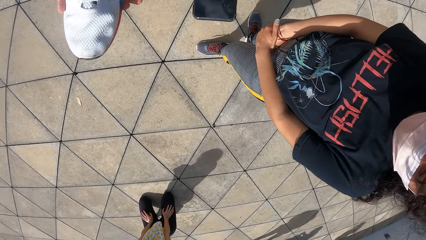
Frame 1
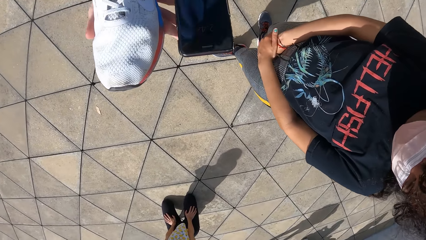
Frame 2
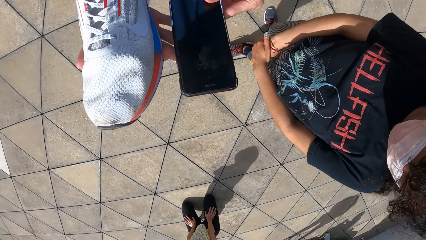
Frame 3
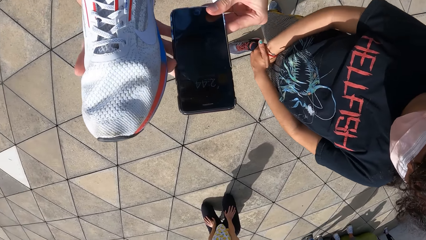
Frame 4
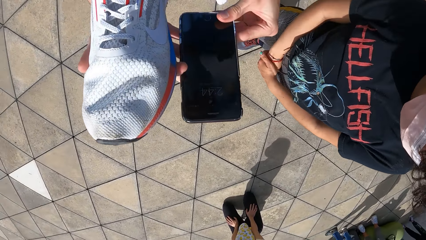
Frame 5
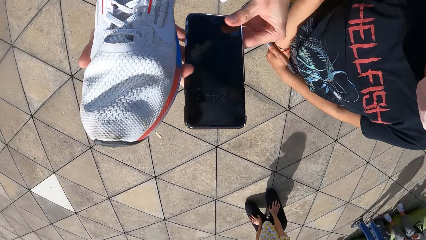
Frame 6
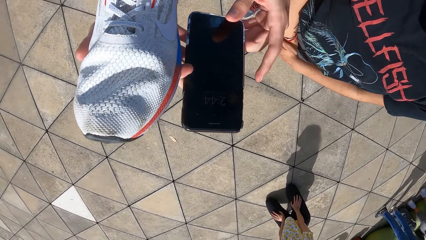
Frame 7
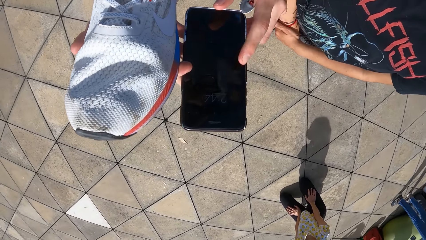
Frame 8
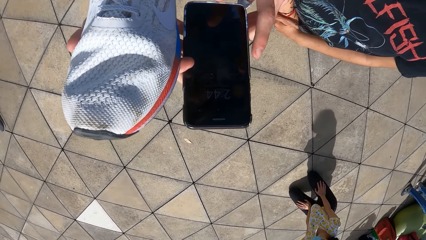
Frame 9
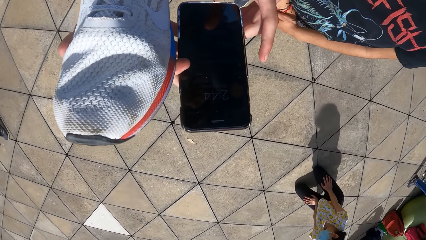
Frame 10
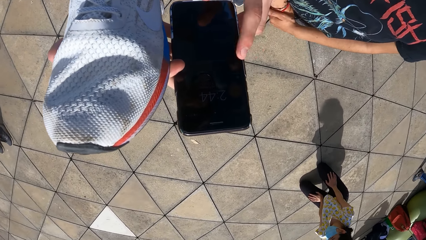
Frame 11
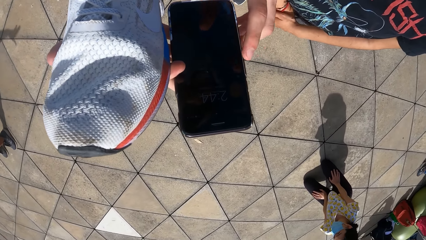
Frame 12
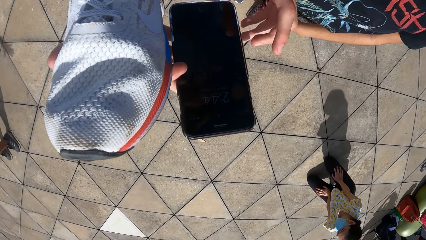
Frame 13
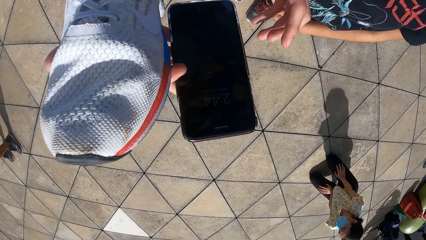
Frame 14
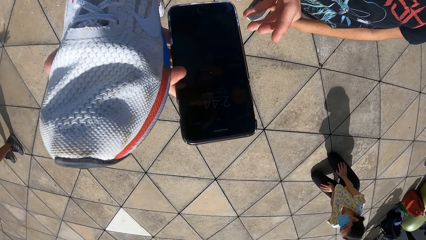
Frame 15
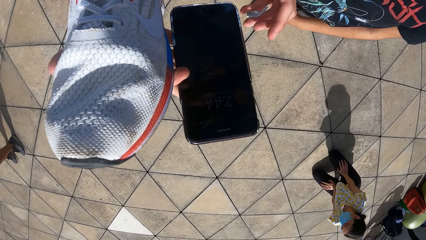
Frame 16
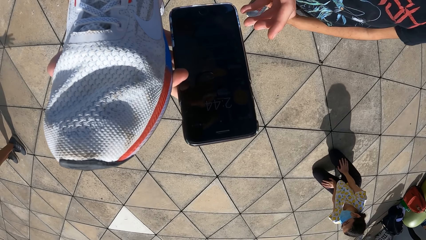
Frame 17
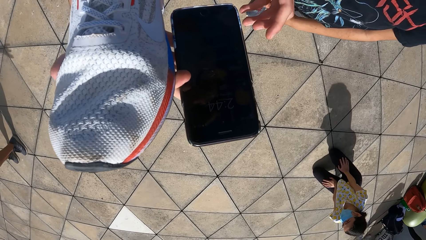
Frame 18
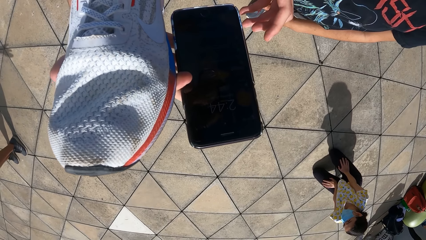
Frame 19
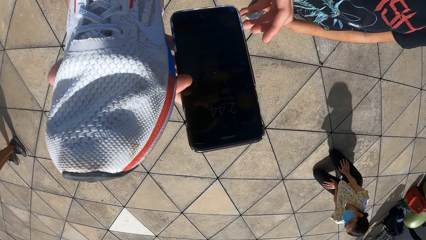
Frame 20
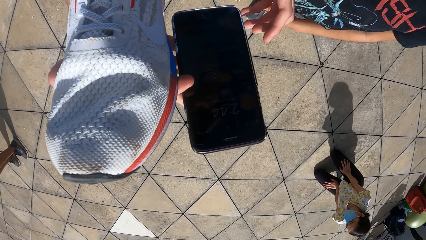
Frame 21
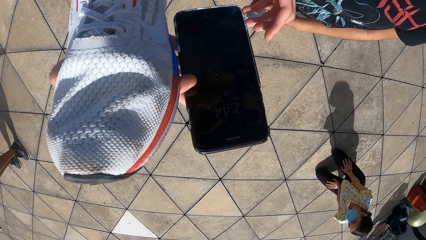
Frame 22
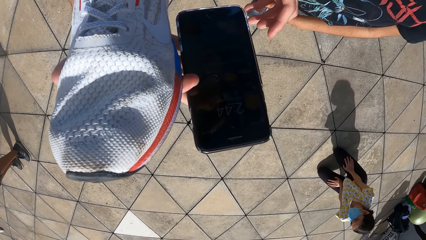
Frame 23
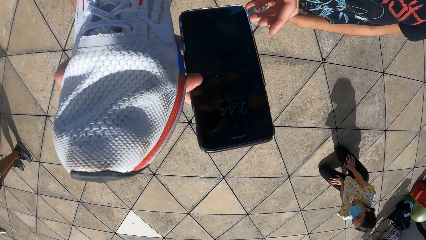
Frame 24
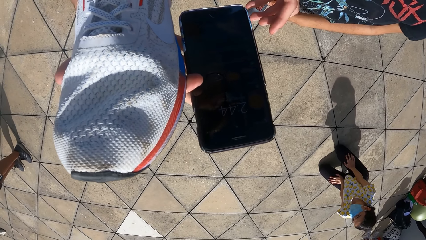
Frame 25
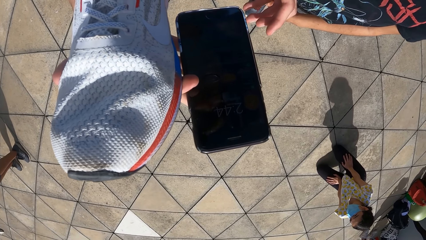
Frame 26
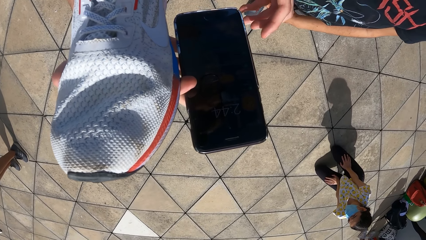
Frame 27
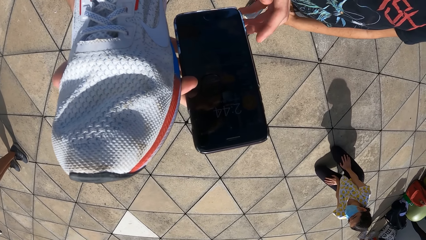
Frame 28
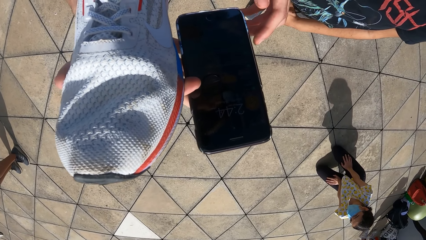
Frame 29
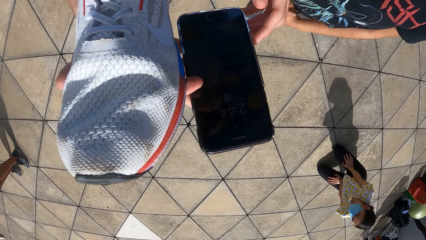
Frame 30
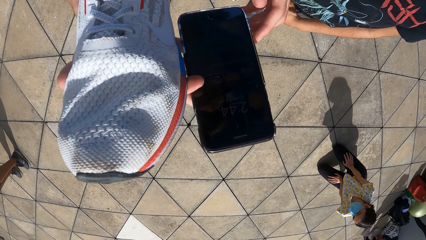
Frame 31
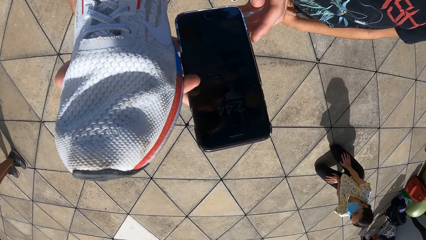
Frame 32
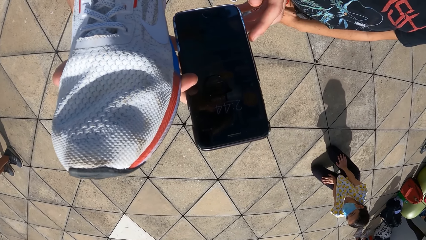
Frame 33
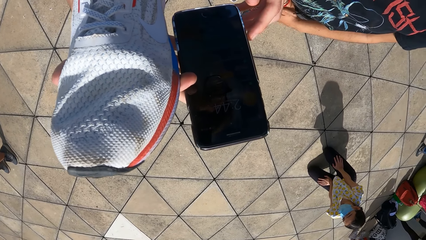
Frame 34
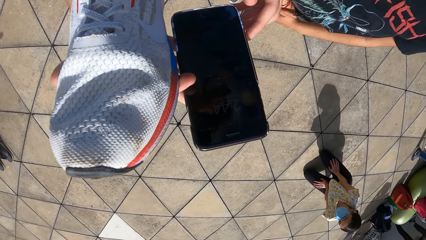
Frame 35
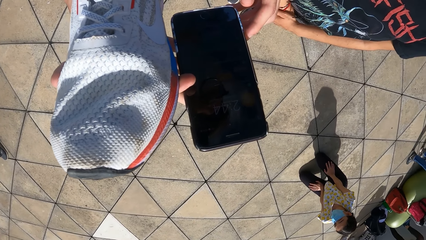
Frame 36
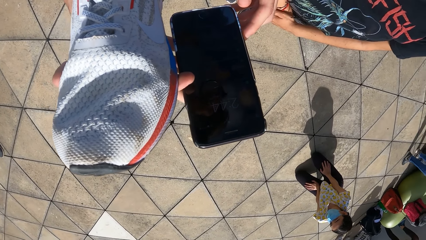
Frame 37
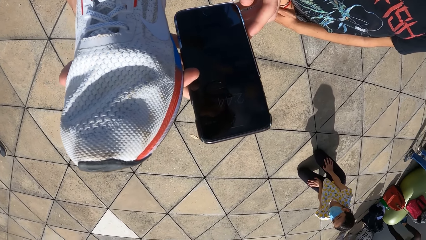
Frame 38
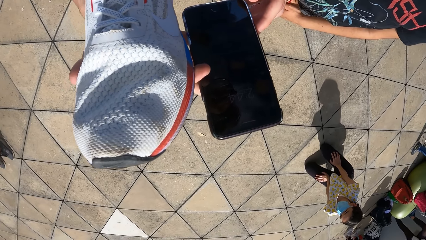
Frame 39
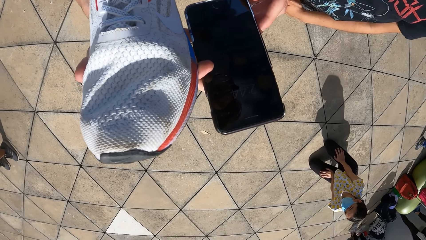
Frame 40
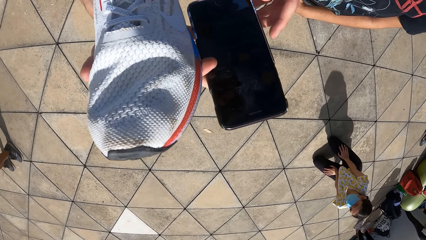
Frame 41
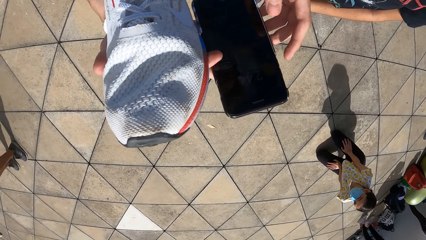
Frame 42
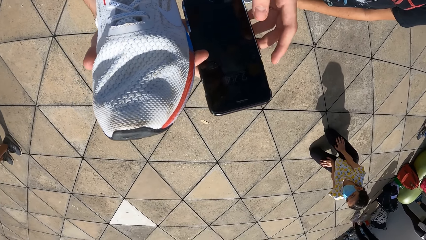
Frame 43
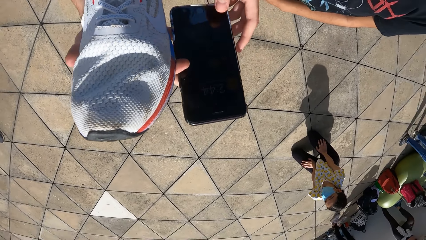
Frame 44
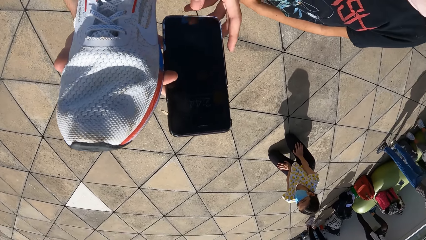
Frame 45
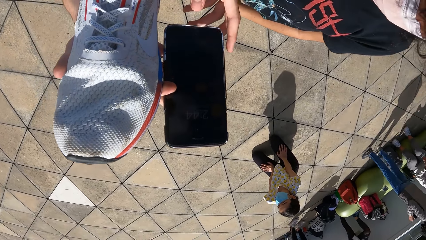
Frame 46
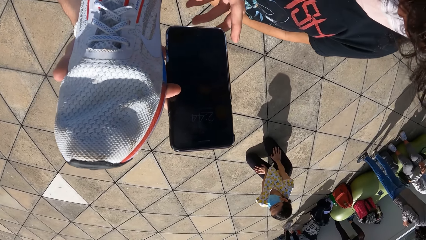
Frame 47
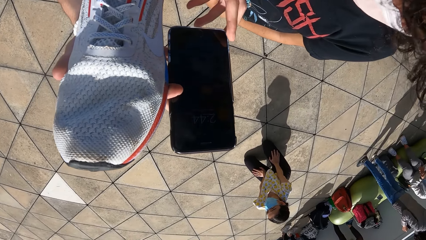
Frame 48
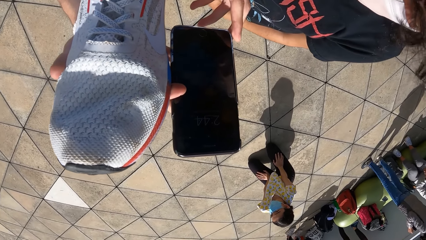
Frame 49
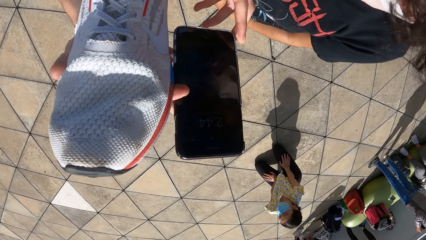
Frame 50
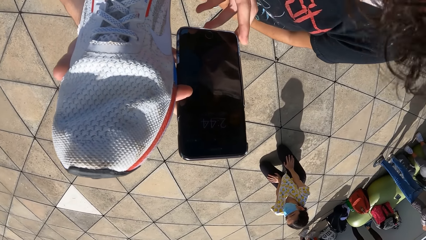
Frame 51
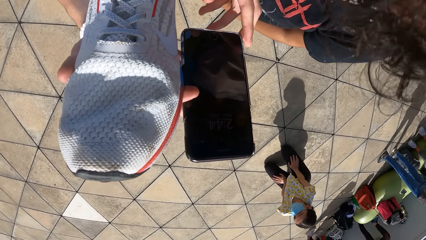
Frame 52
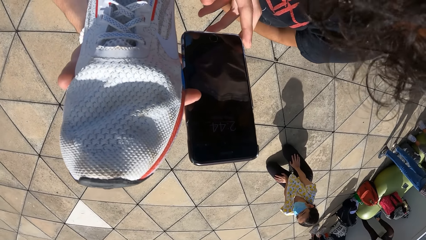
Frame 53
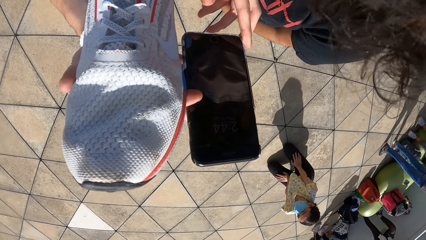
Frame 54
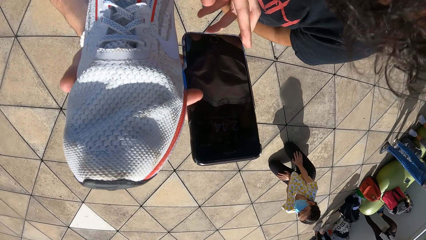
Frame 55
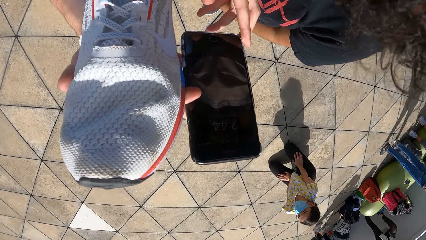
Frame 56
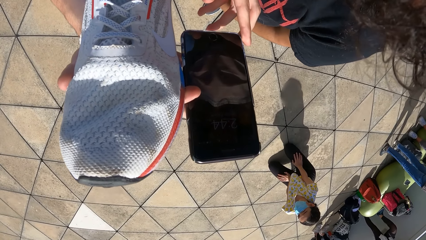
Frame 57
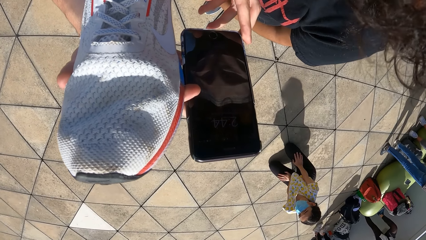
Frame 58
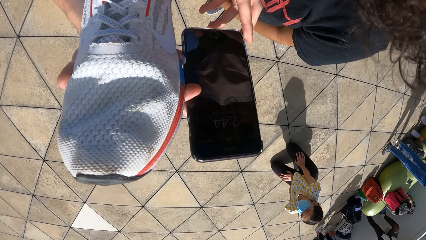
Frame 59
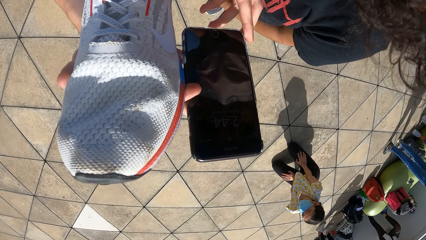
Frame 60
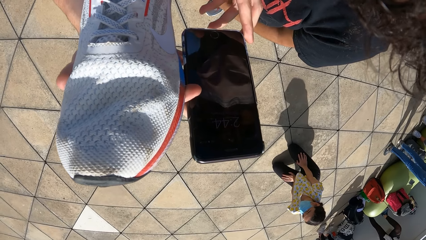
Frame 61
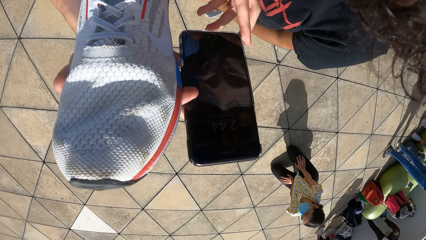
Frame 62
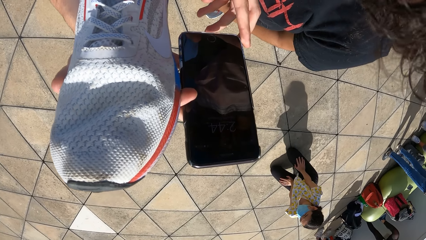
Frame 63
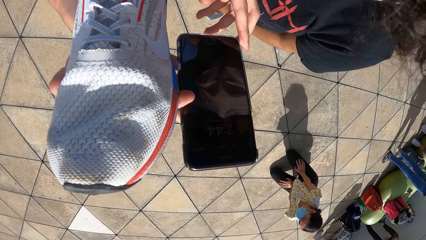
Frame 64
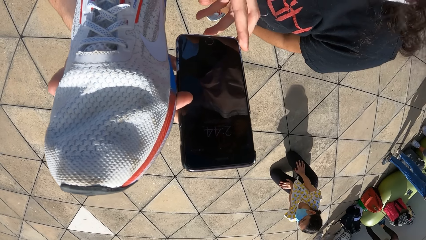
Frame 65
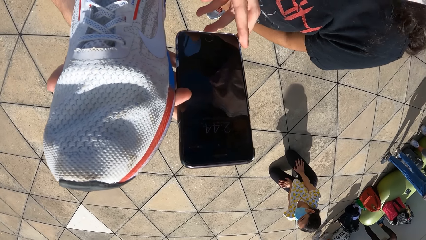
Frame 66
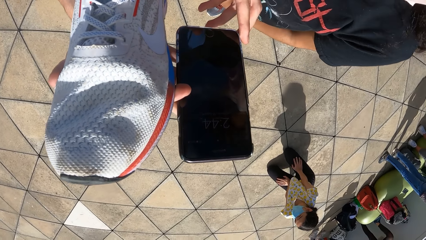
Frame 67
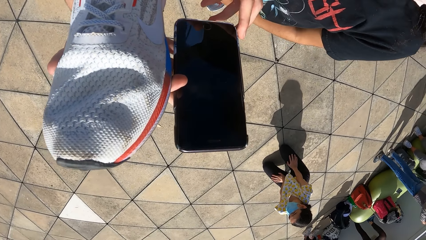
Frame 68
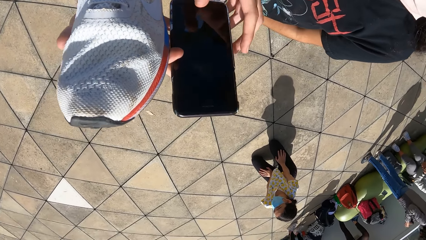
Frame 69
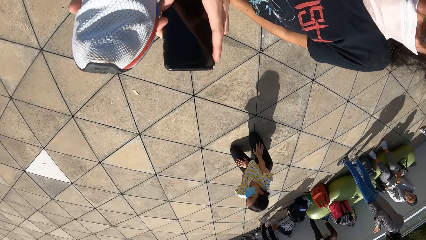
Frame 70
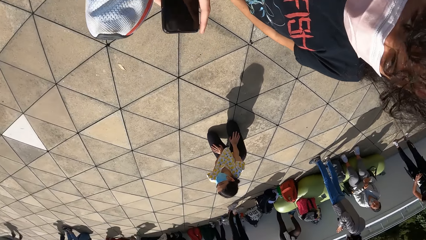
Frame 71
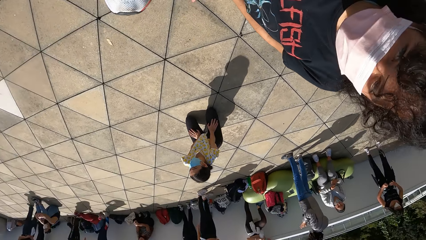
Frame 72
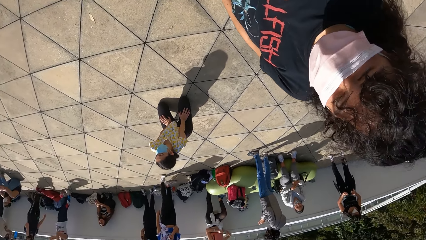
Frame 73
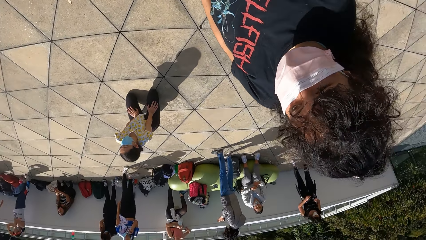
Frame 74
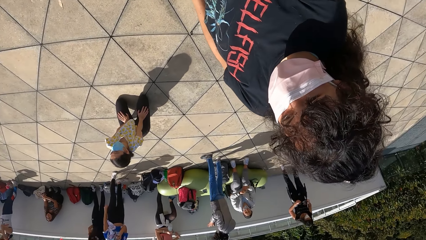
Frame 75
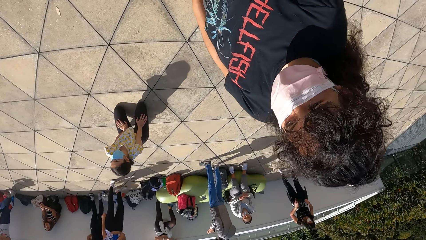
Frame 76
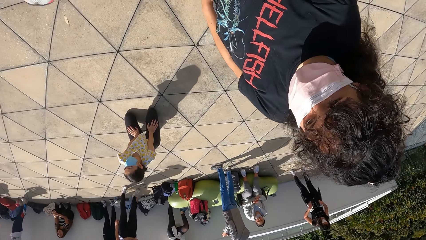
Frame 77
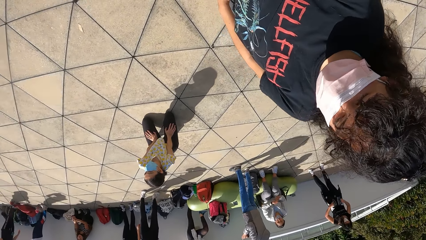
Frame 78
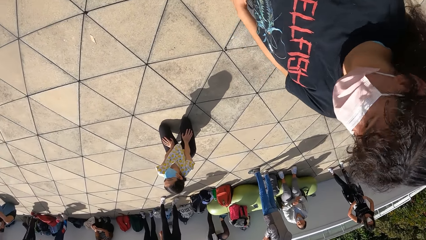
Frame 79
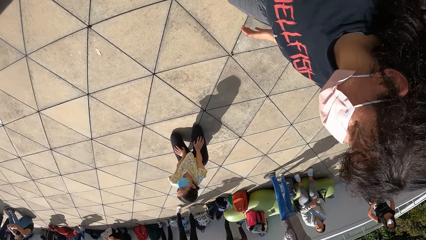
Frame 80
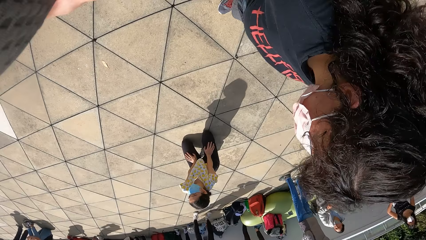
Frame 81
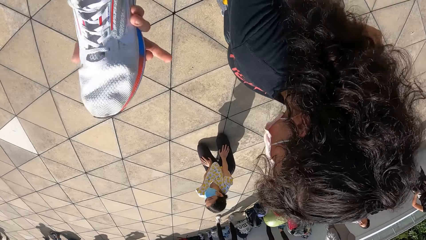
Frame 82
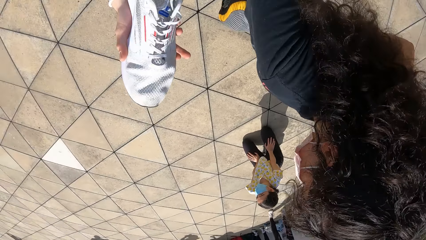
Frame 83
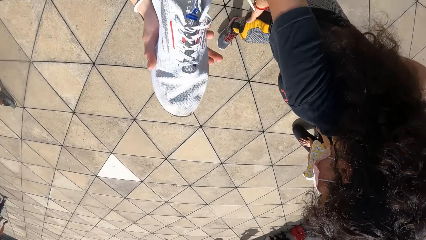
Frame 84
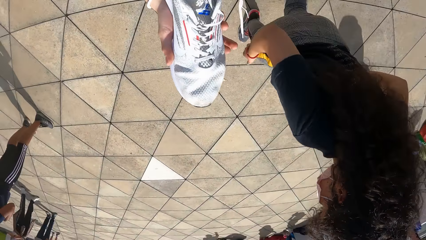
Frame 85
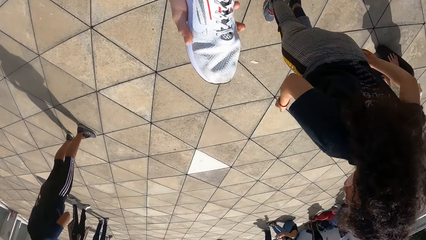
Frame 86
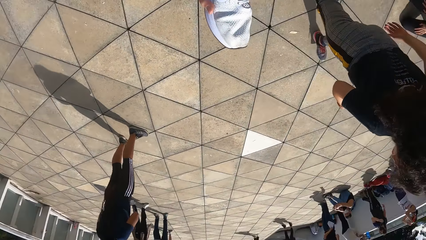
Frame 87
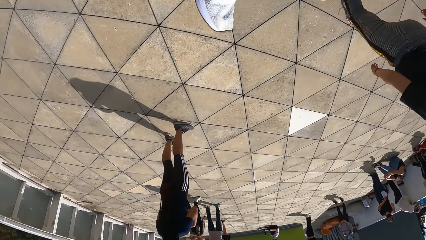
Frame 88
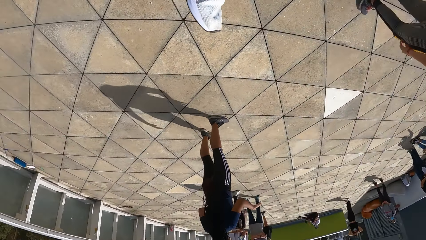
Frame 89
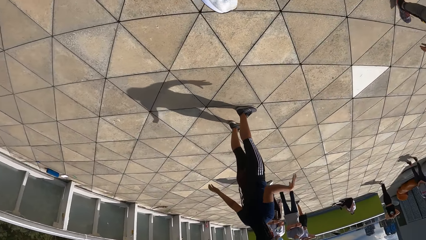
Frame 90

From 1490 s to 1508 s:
The camera wearer holds a shoe, holds a phone and scrolls the phone. A person moves hands. The camera wearer stares at the phone. They stare at the phone again. They hold the shoe.
